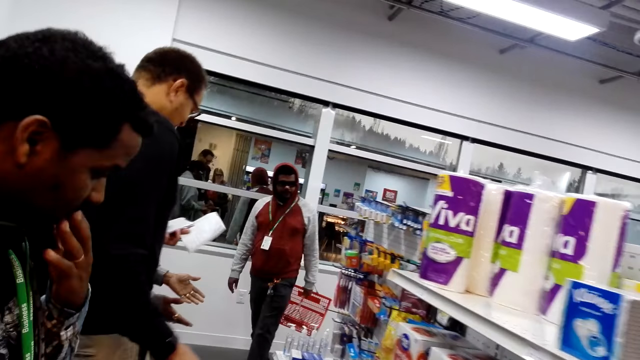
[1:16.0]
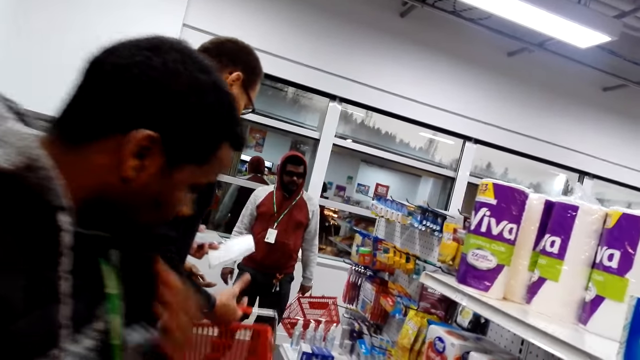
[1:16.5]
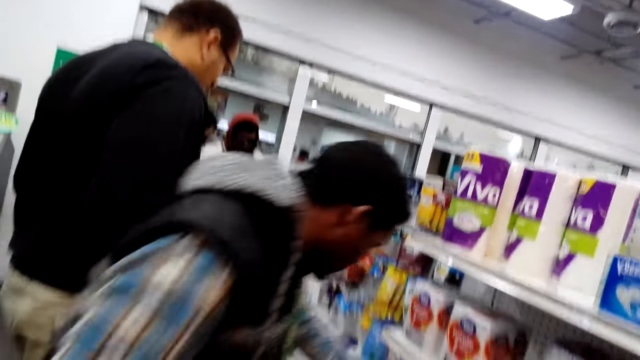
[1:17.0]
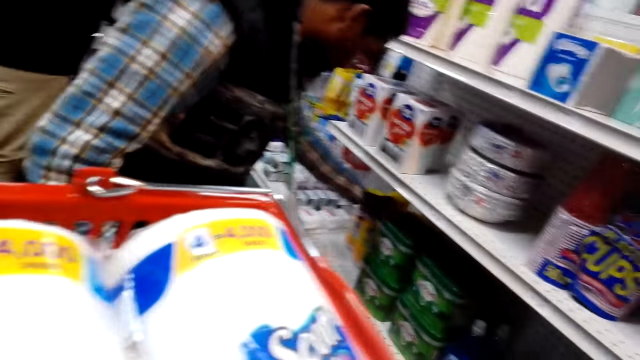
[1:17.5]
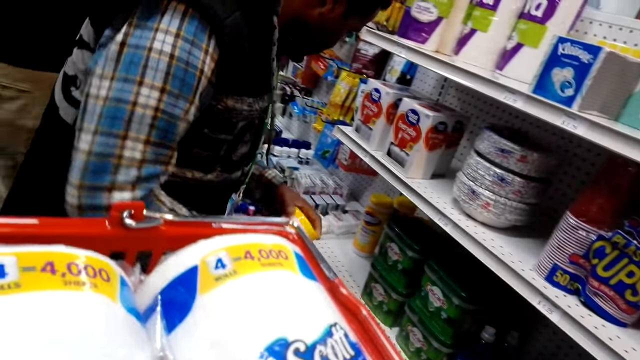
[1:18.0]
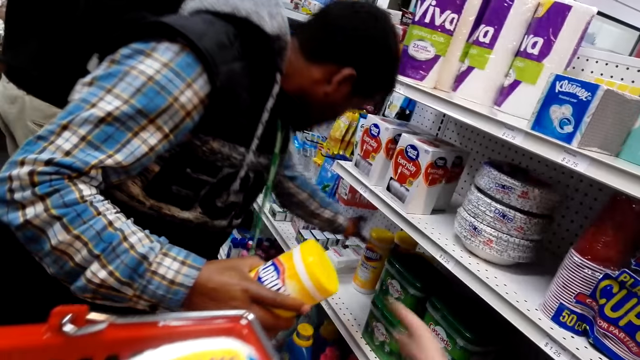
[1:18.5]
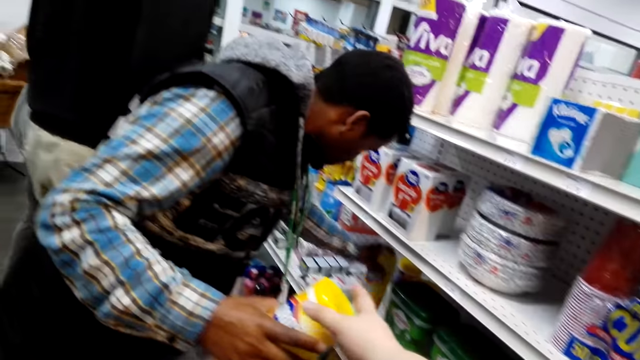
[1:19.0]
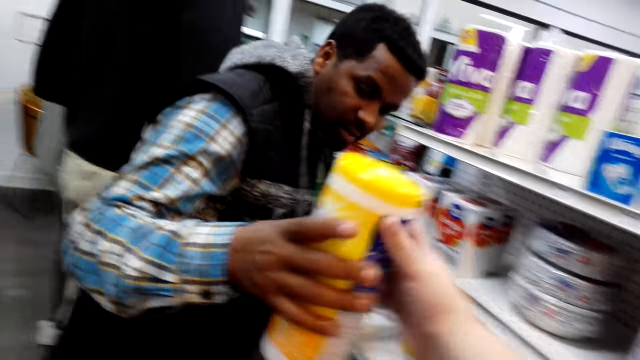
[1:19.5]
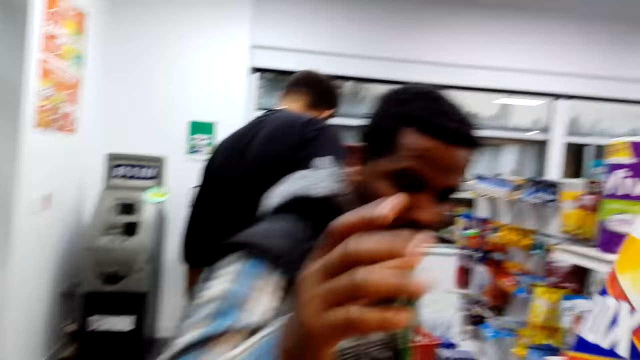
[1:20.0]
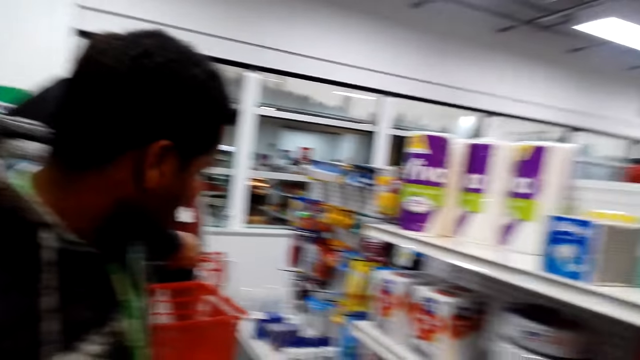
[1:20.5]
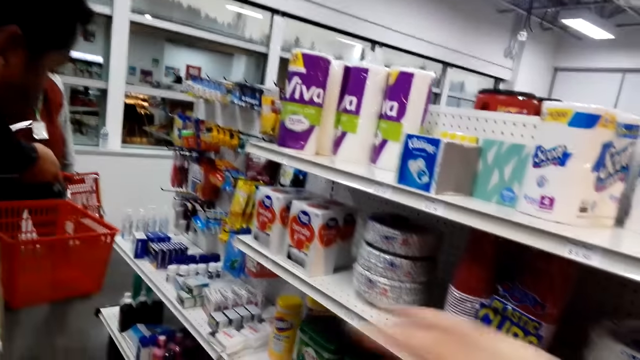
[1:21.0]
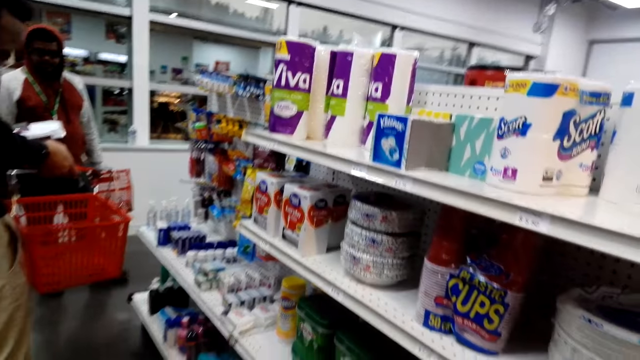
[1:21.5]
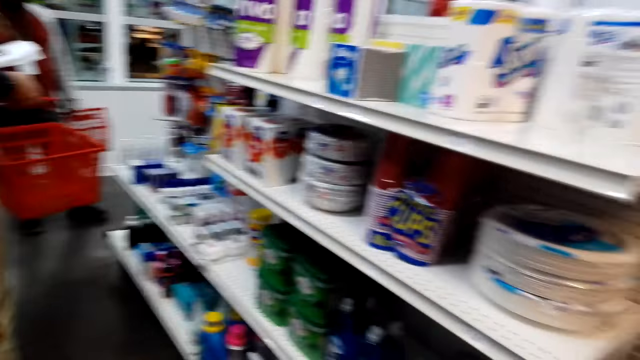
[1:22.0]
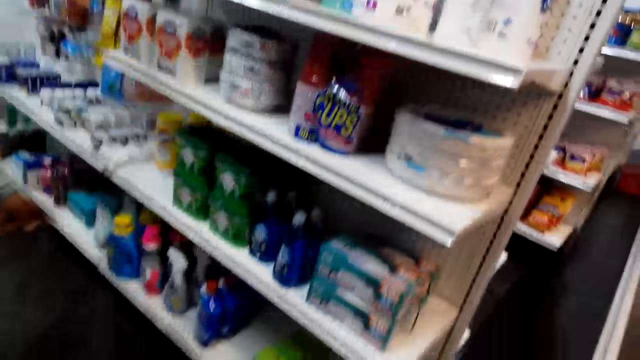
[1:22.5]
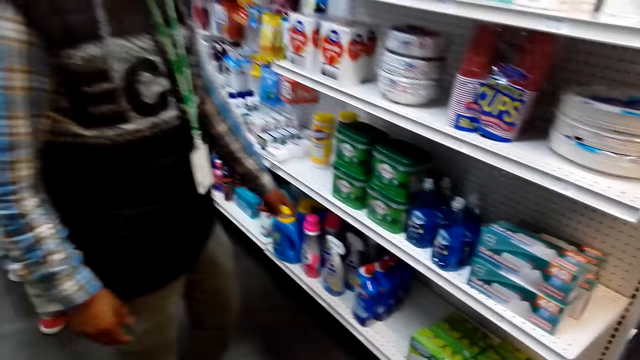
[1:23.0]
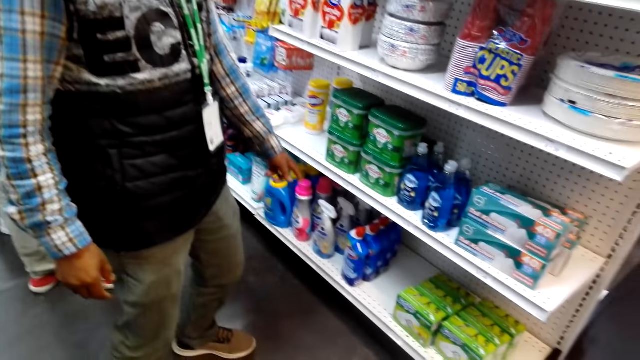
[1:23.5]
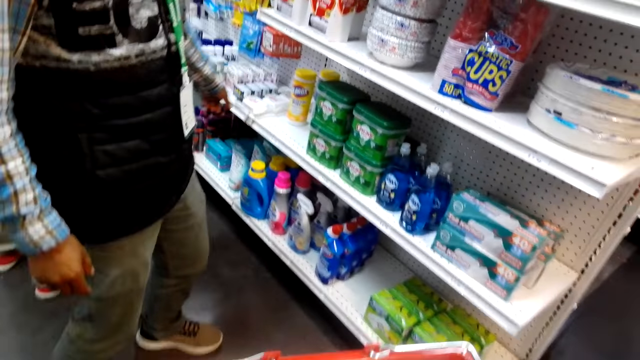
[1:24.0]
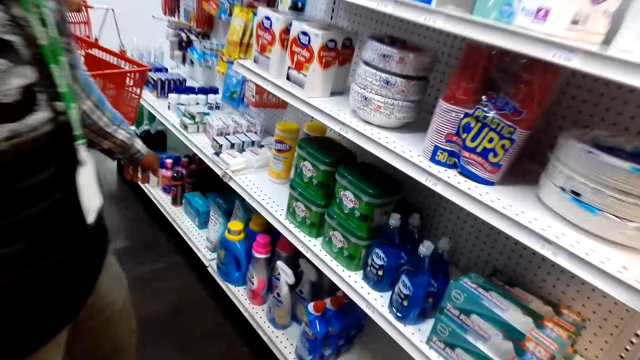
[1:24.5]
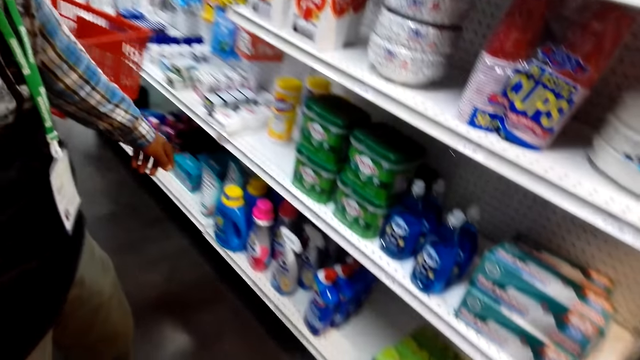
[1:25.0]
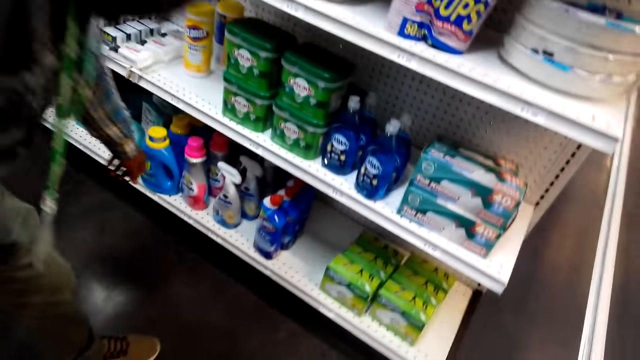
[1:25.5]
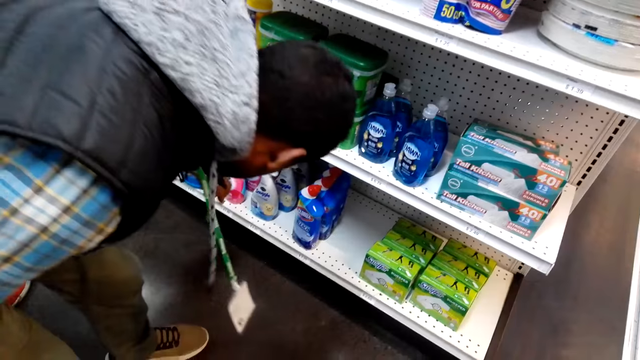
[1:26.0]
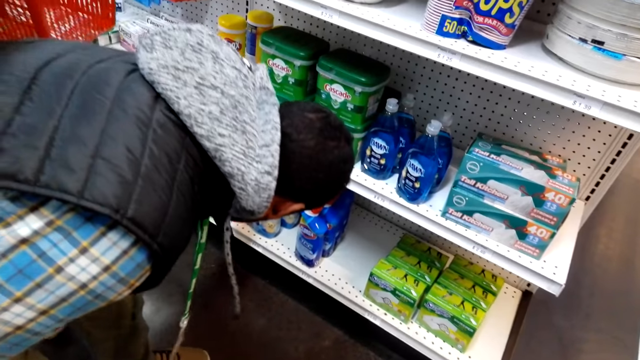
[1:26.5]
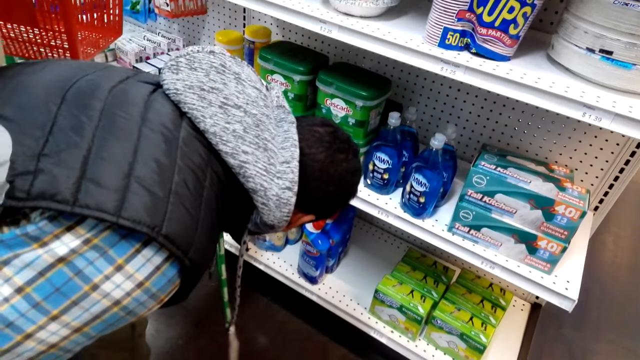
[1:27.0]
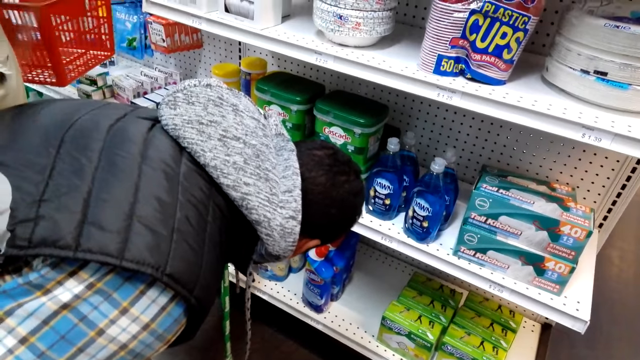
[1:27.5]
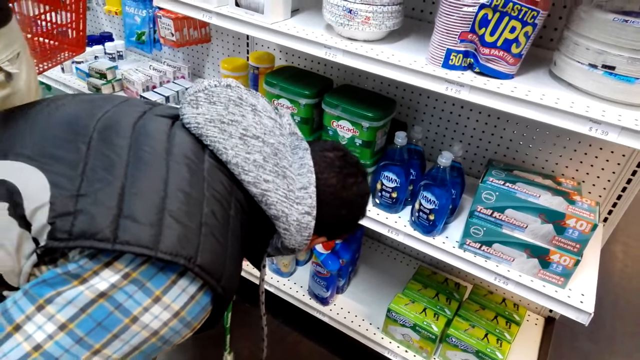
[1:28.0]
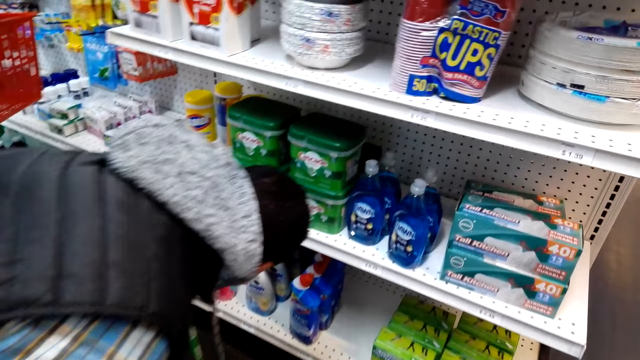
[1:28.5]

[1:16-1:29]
A man touches his mouth. The man picks up something. He picks up something again. The camera wearer takes something from a man. They take something from the man again. The first man bends down. A lady talks to the first man.

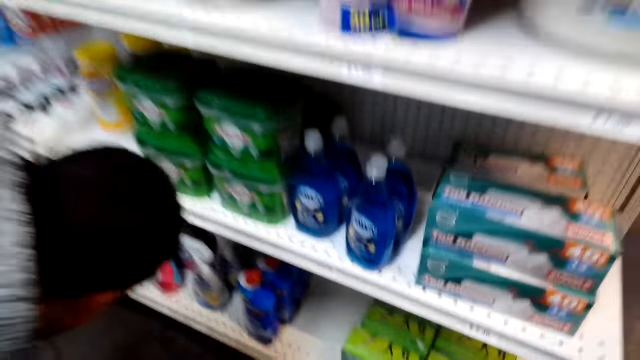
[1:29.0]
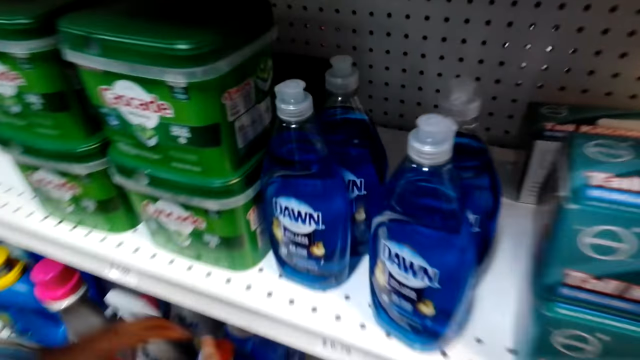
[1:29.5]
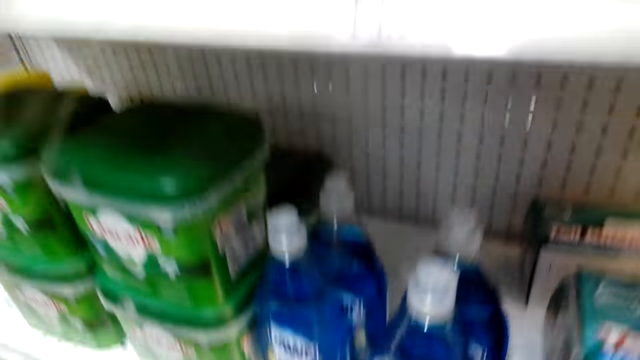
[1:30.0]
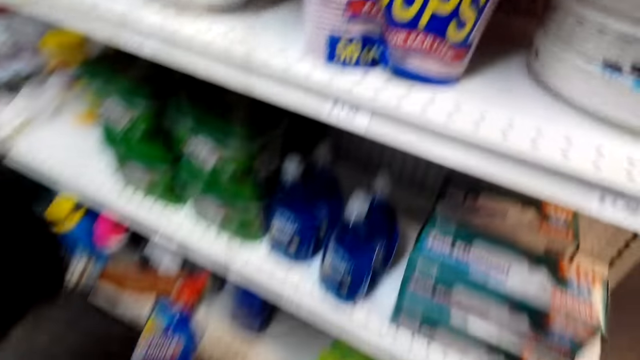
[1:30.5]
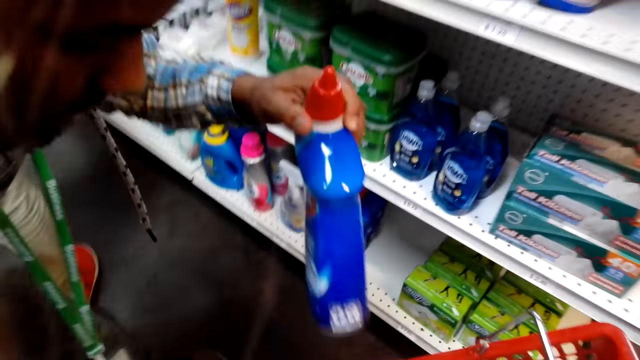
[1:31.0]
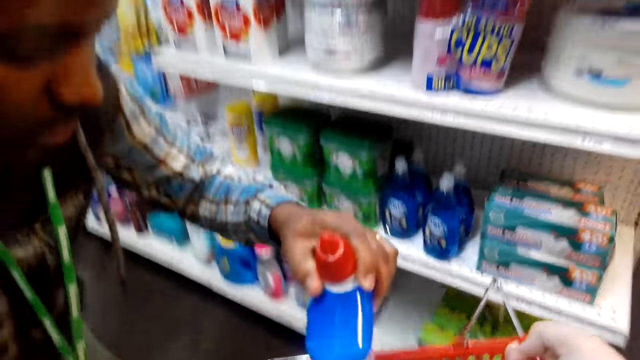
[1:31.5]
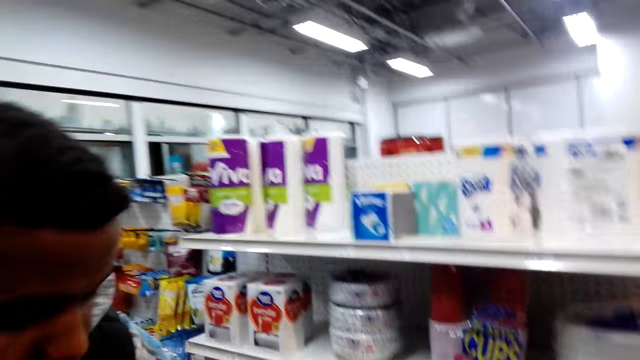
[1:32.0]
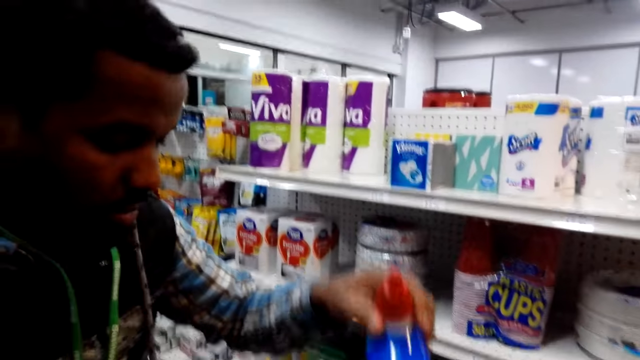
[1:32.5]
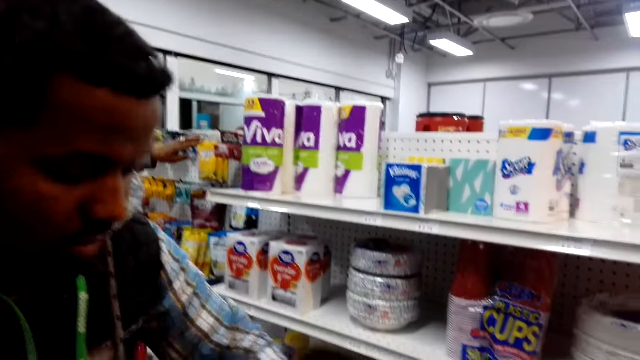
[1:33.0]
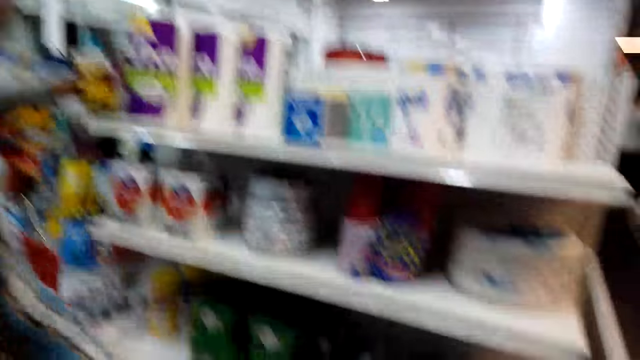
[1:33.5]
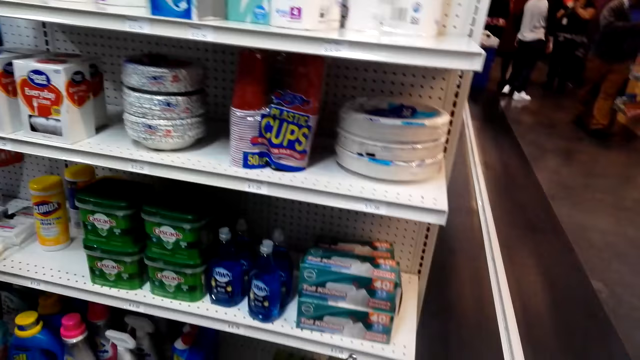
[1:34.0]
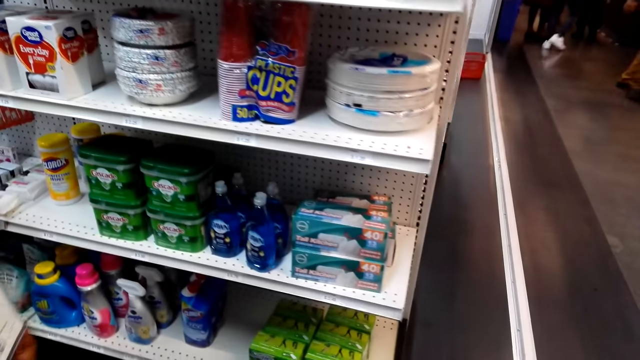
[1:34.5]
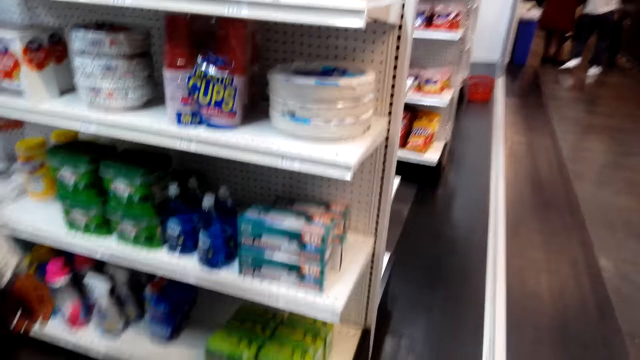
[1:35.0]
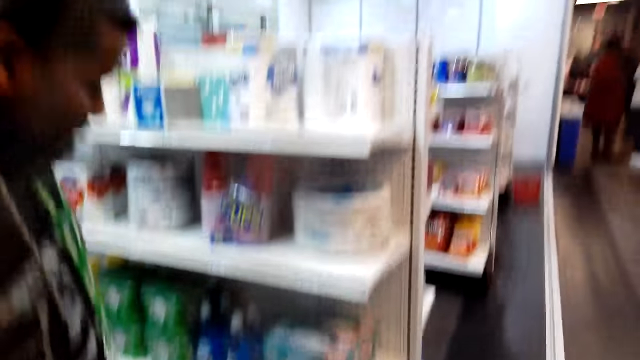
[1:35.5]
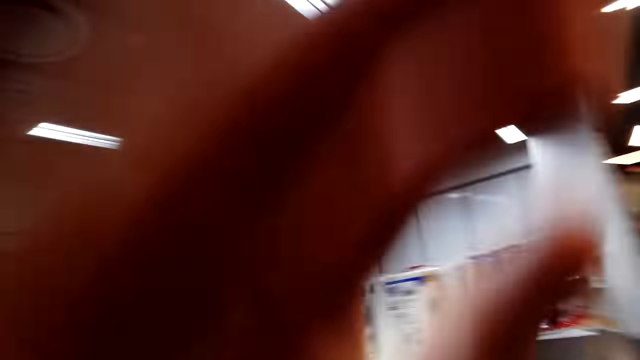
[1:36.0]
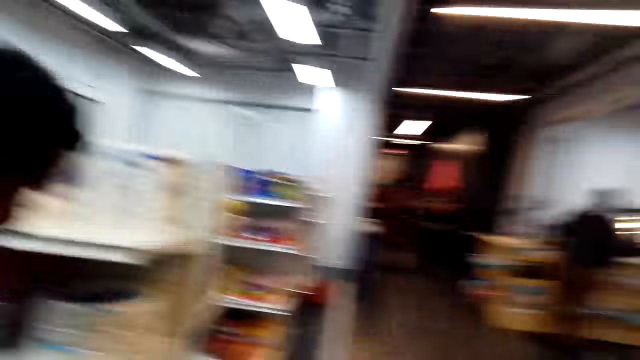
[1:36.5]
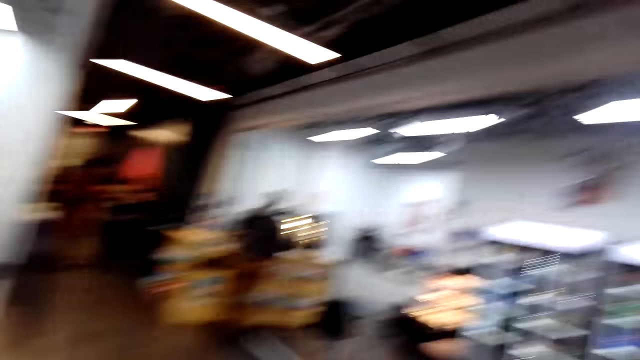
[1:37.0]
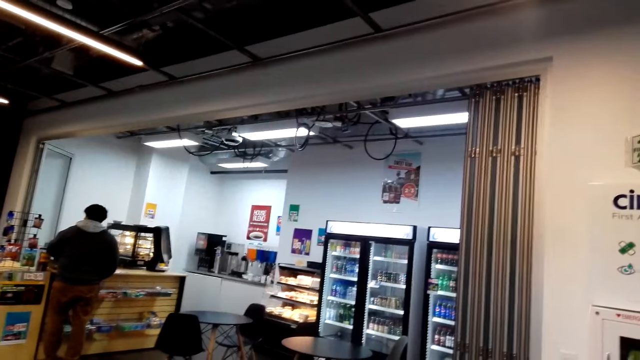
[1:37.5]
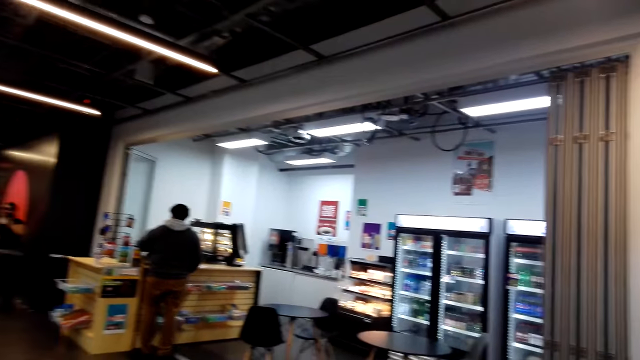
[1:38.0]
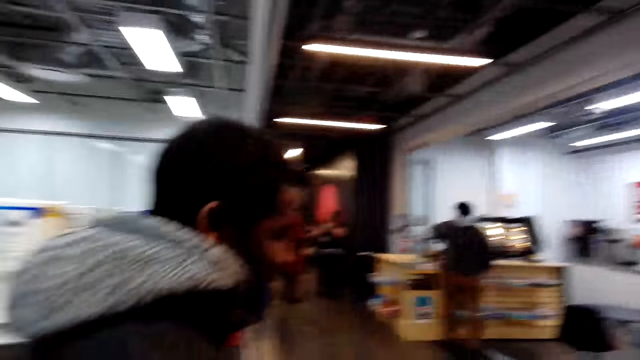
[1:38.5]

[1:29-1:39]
A man takes the toilet cleaner from the shelf. He puts the toilet cleaner in the tray. He walks around. The camera wearer raises a hand and walks around.
